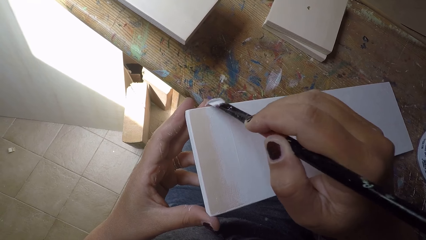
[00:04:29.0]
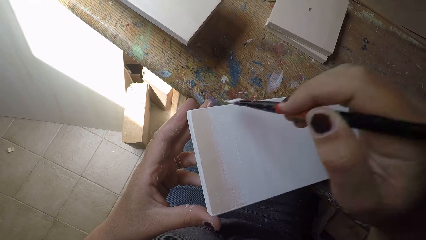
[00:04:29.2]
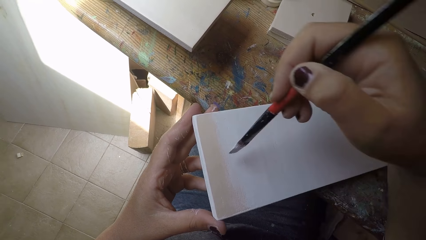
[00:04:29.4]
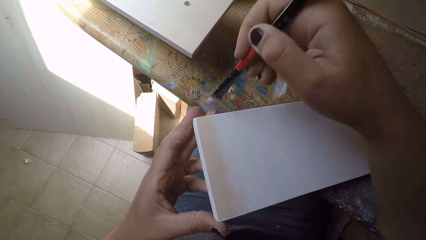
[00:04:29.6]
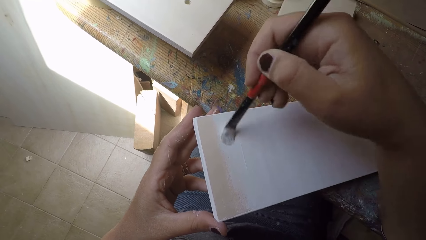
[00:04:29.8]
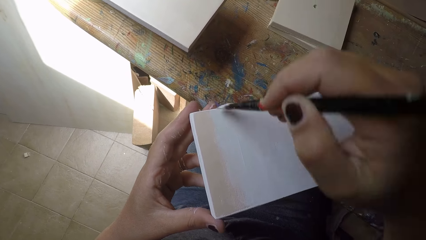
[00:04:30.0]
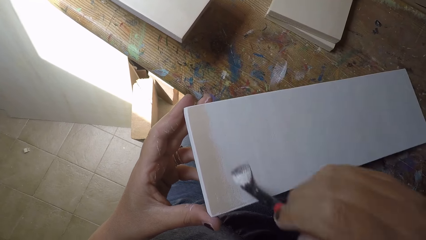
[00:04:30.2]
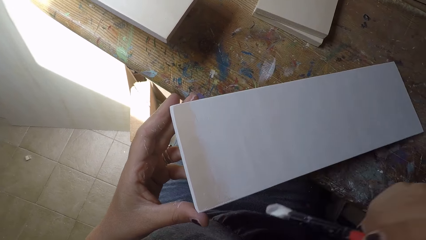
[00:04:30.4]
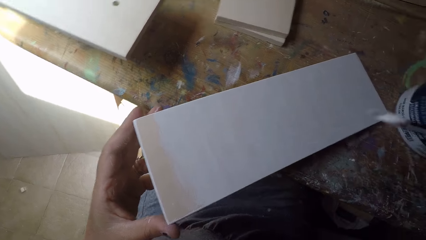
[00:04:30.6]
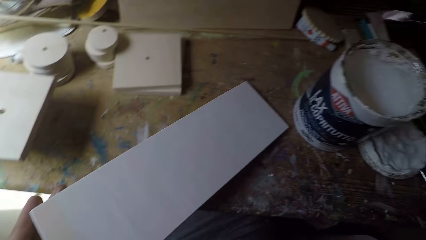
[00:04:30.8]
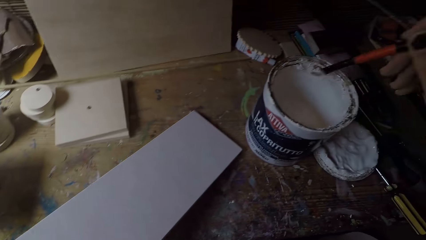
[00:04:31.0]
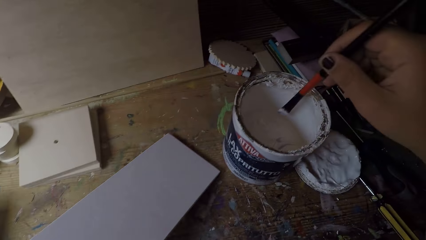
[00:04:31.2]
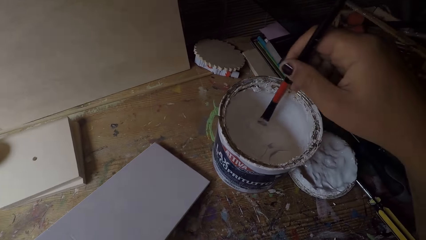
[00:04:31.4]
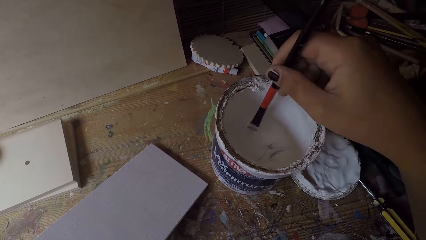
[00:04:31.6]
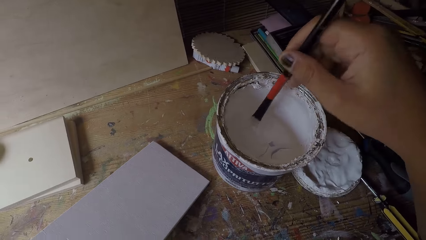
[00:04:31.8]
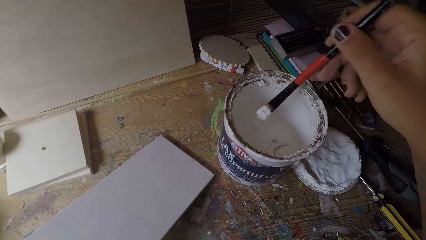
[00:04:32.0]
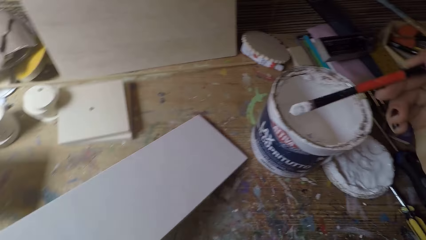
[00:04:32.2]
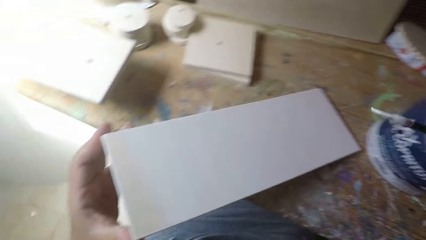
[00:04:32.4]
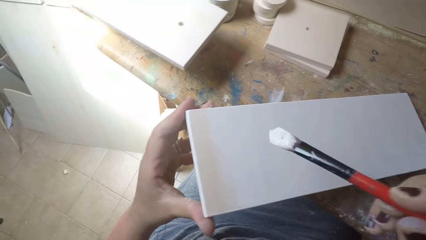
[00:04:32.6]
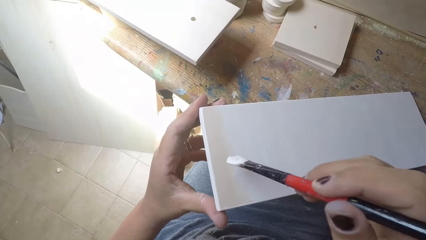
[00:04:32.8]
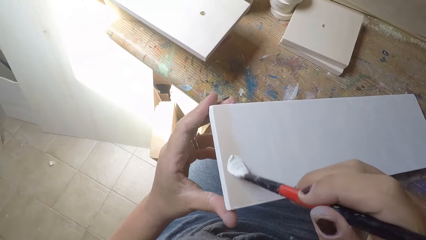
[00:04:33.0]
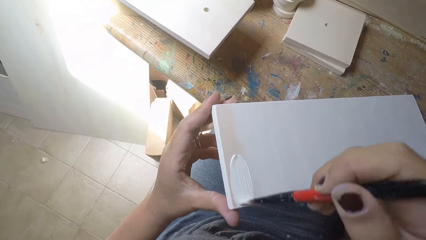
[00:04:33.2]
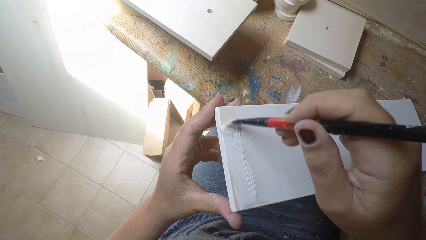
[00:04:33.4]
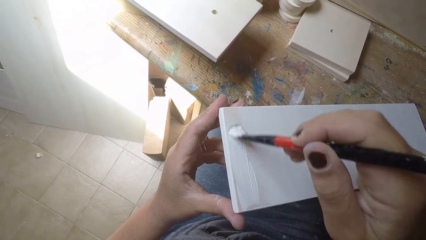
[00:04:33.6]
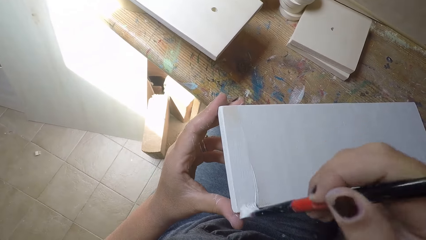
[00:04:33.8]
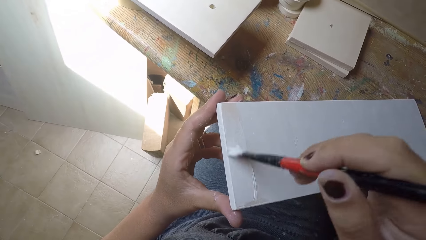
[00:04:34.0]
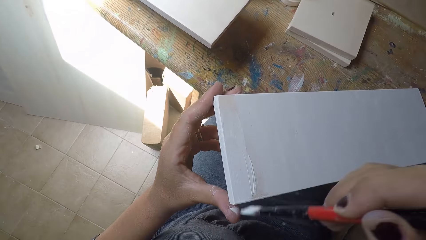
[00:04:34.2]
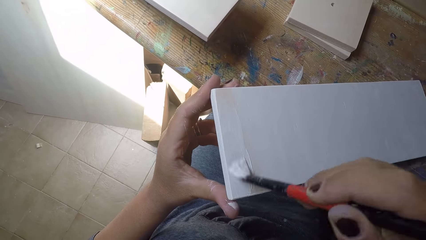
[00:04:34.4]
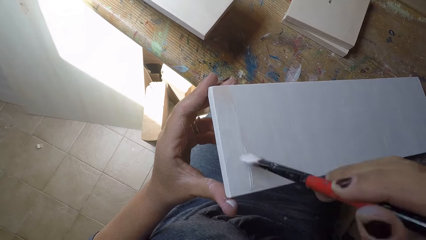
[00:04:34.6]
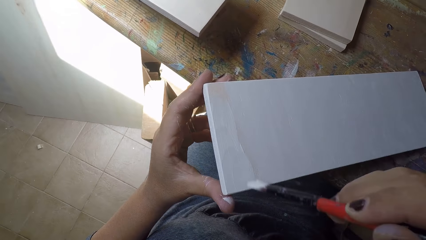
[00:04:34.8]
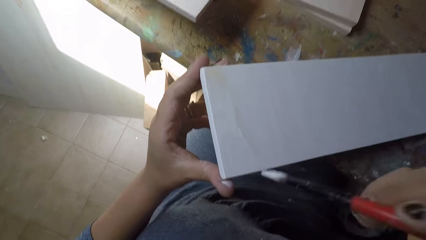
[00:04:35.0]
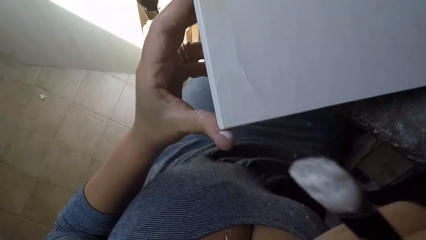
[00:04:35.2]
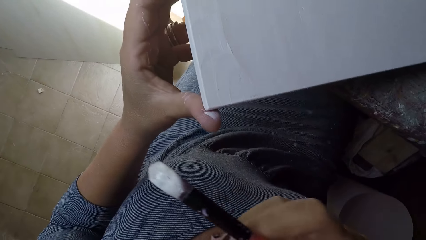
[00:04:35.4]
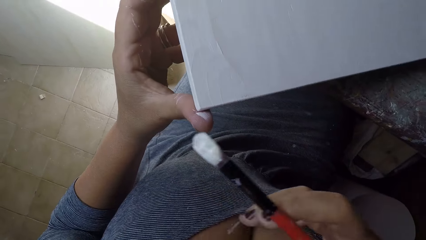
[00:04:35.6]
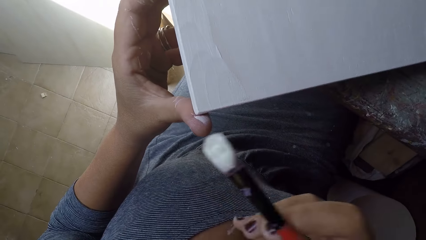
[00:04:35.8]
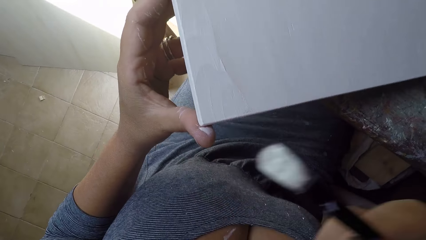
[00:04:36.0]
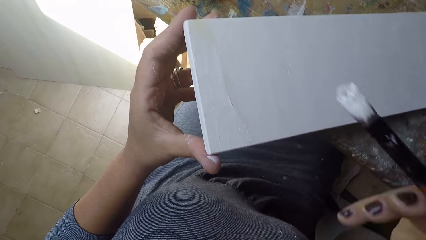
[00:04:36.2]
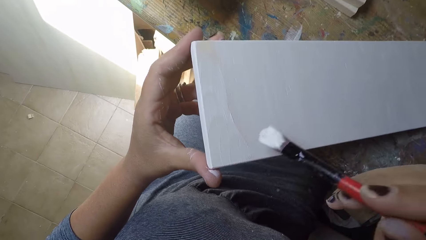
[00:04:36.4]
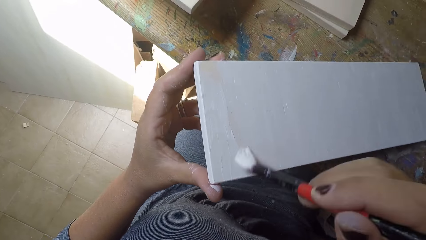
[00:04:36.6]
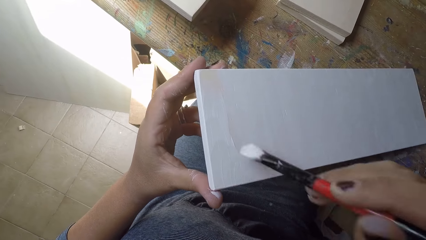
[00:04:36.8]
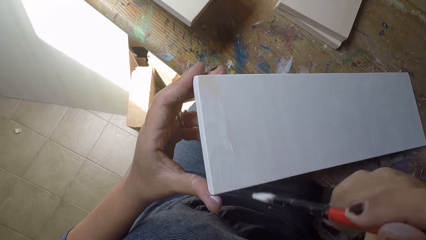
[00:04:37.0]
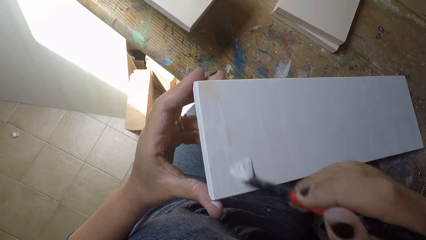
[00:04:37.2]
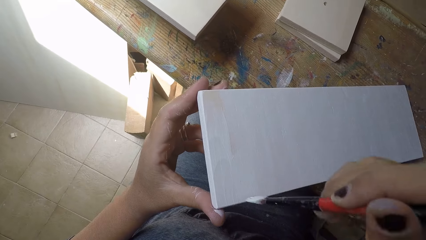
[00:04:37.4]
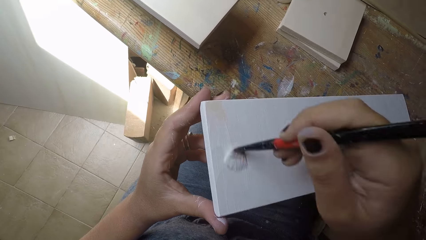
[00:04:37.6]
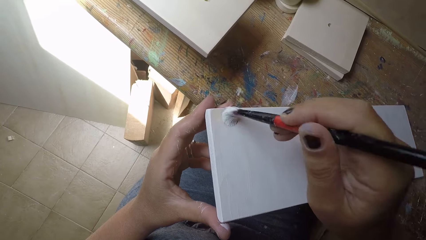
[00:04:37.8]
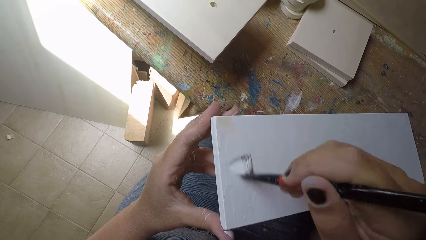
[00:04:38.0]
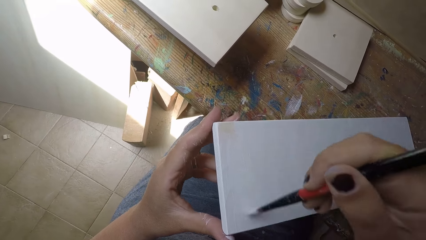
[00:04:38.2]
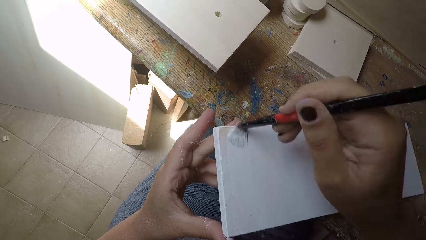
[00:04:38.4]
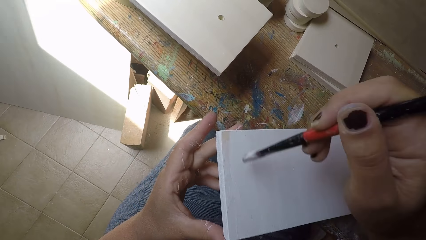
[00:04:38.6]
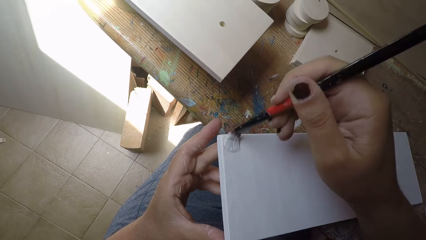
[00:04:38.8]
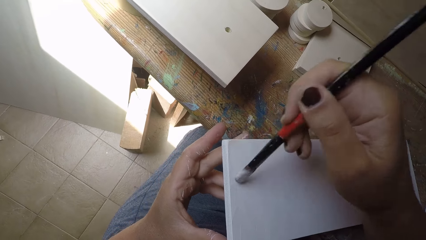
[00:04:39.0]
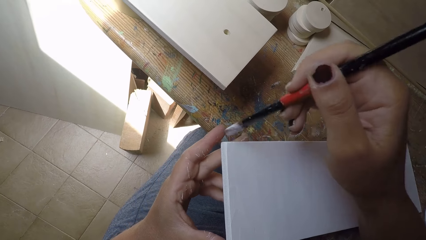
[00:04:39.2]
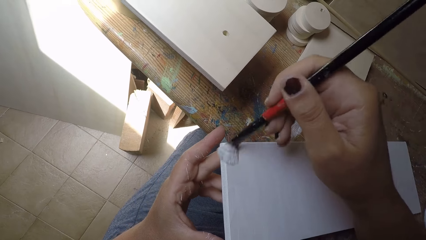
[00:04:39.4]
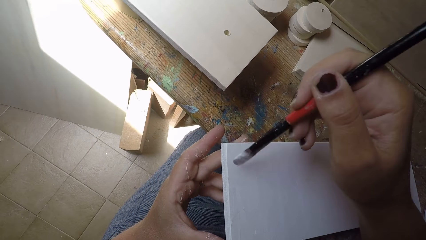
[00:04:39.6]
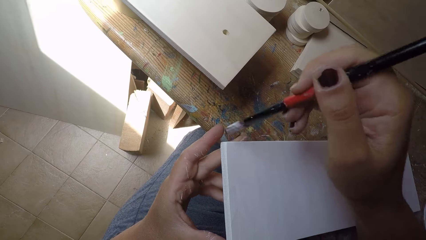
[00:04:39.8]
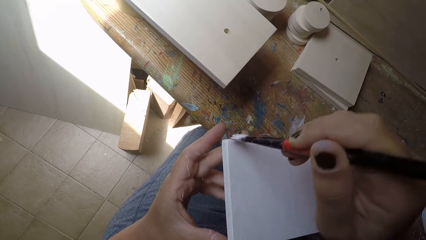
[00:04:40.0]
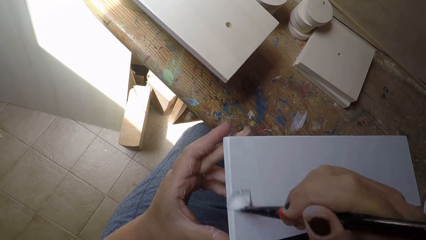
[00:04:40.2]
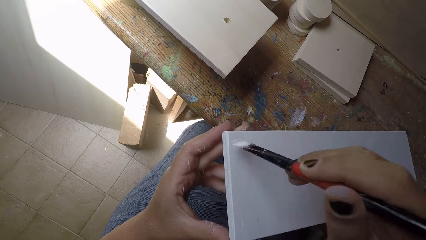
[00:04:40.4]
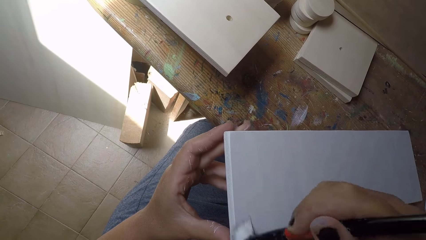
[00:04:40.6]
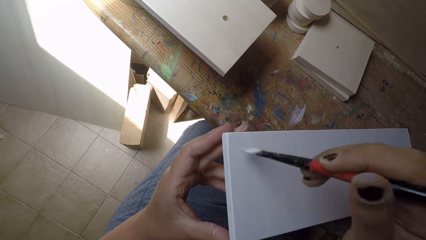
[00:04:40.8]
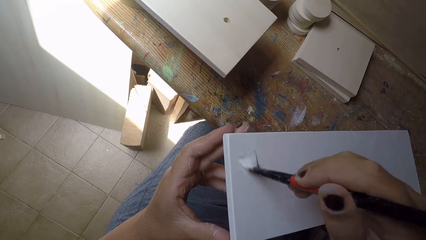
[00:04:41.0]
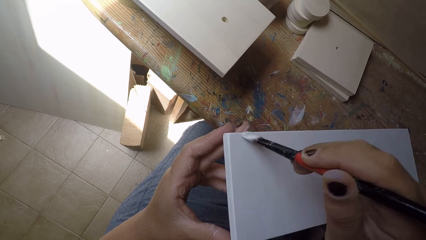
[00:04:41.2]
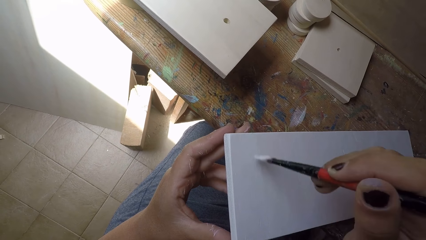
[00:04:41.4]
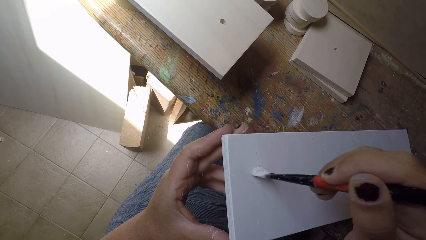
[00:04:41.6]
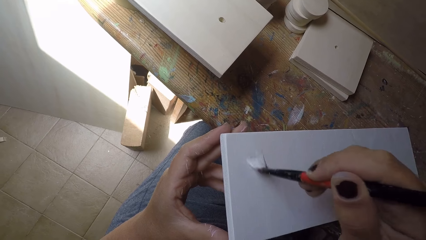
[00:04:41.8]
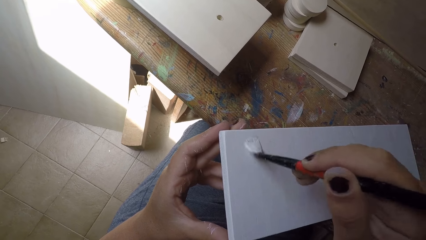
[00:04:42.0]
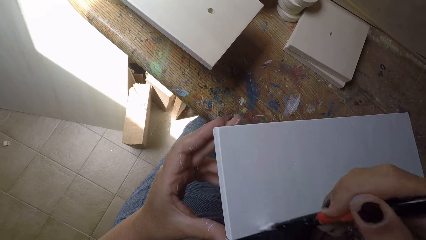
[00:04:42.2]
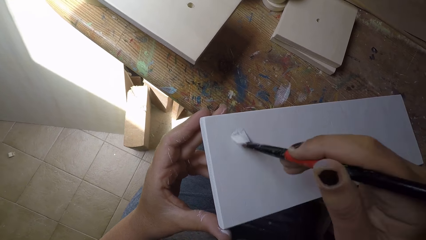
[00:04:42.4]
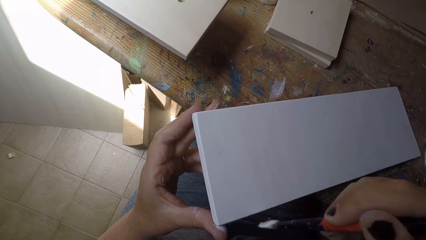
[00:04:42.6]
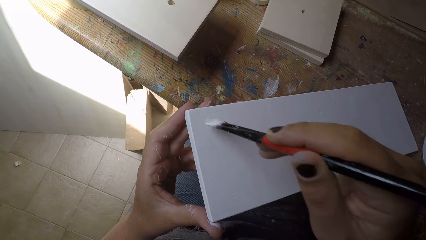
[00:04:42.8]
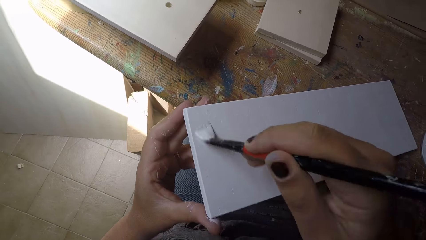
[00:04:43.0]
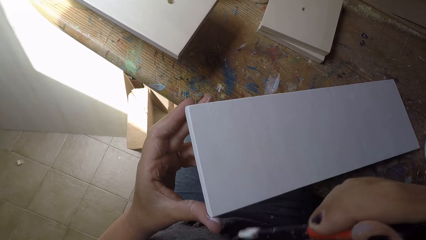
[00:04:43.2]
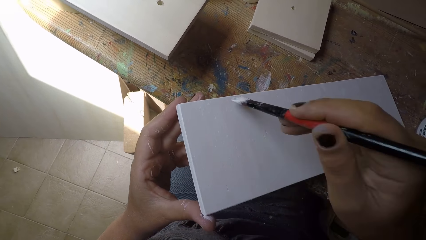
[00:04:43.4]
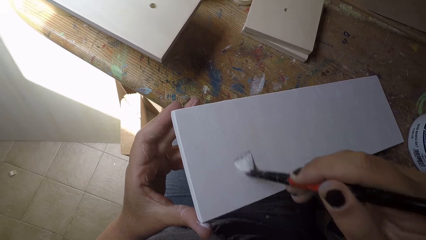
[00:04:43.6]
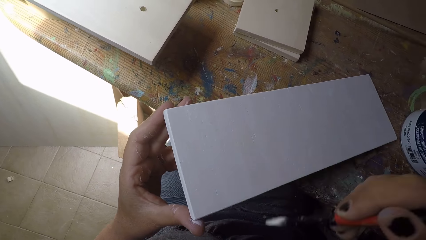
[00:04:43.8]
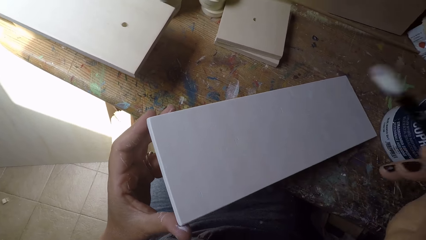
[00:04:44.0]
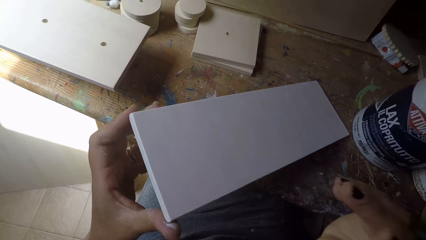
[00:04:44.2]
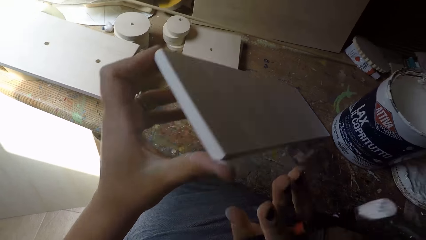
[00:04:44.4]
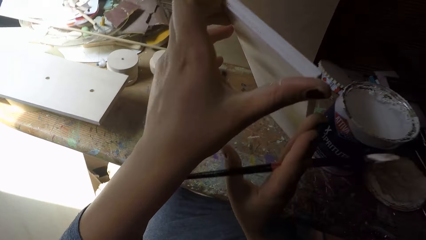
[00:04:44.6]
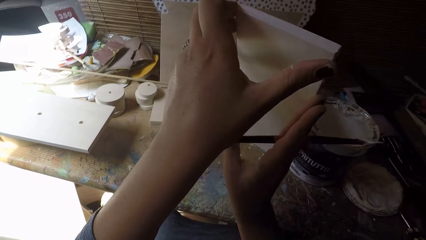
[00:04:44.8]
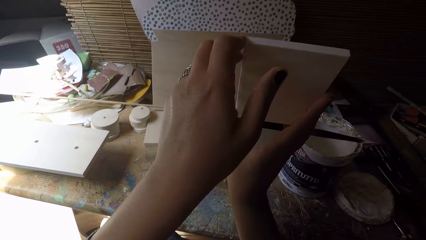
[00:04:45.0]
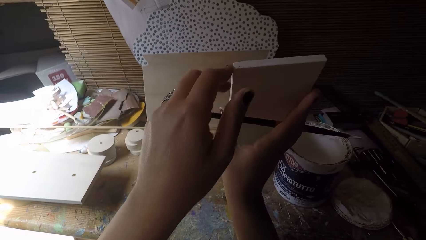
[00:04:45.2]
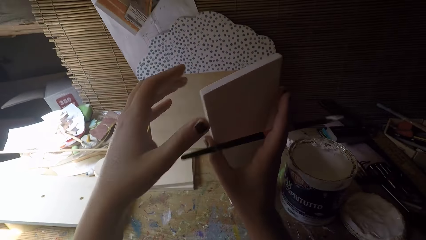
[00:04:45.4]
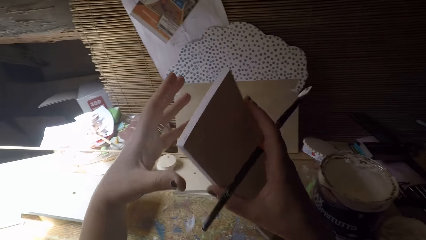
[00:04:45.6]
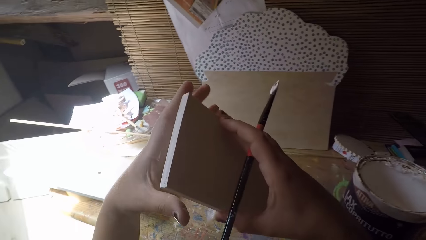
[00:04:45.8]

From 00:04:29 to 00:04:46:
The camera wearer scoops out paint from the container with the paintbrush. They paint the other wood with the paintbrush. They turn the other wood around with both hands.
